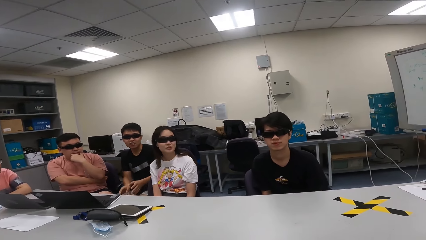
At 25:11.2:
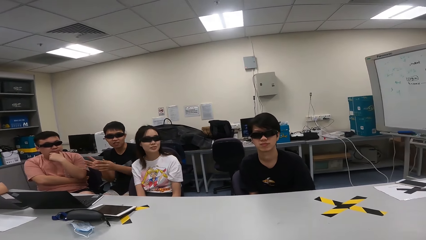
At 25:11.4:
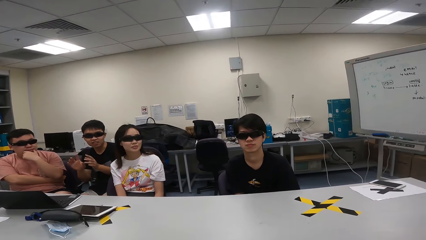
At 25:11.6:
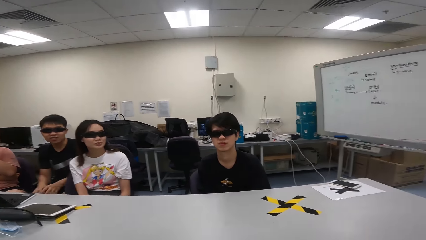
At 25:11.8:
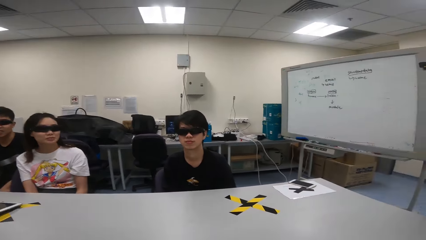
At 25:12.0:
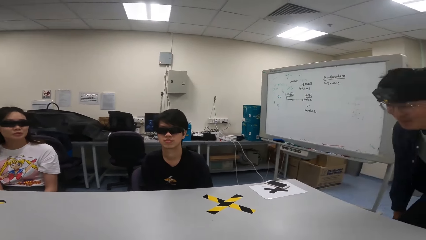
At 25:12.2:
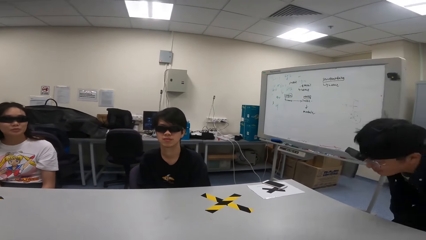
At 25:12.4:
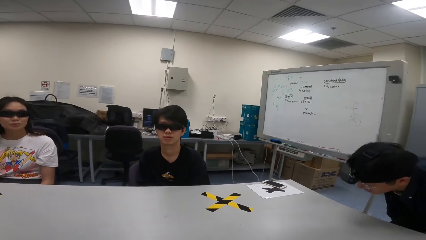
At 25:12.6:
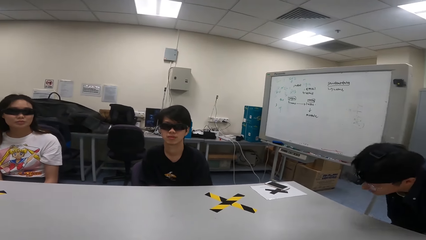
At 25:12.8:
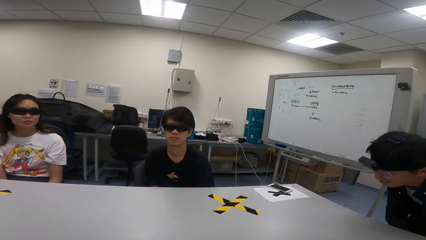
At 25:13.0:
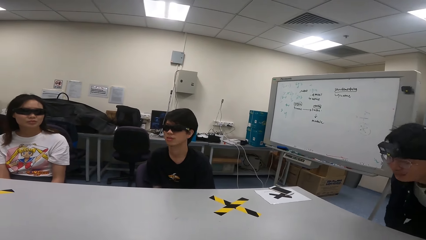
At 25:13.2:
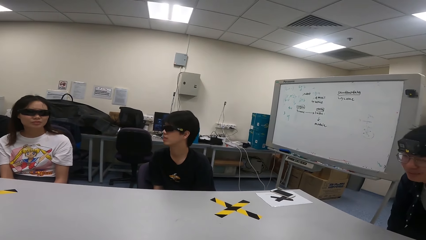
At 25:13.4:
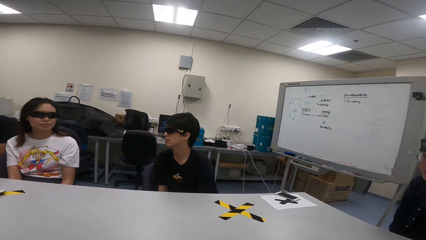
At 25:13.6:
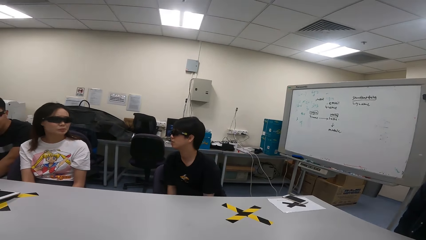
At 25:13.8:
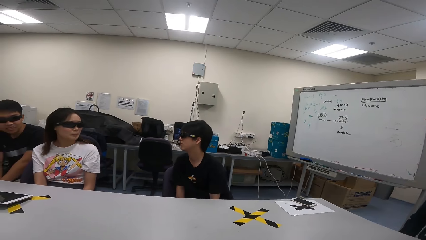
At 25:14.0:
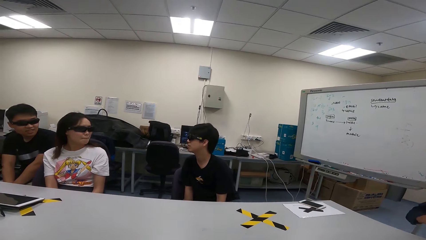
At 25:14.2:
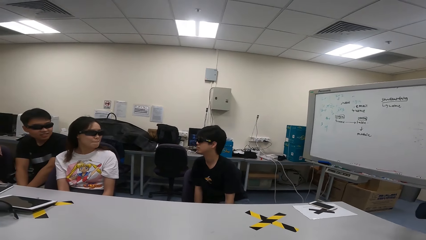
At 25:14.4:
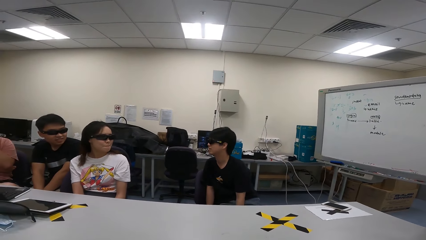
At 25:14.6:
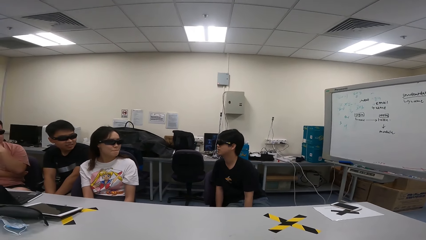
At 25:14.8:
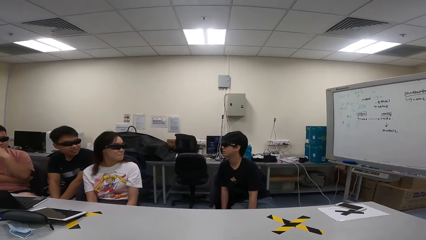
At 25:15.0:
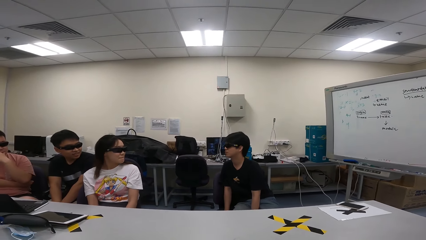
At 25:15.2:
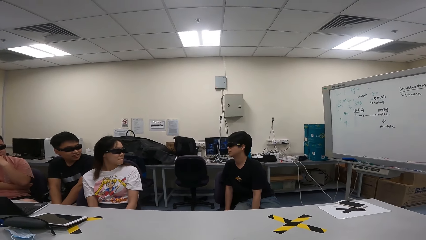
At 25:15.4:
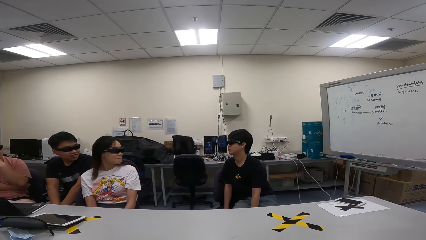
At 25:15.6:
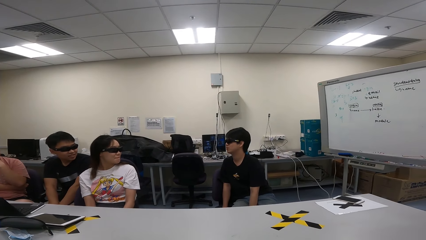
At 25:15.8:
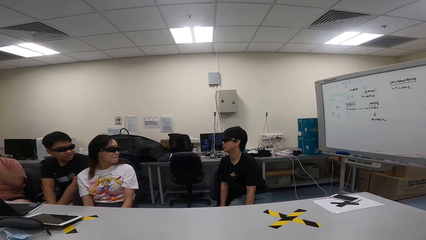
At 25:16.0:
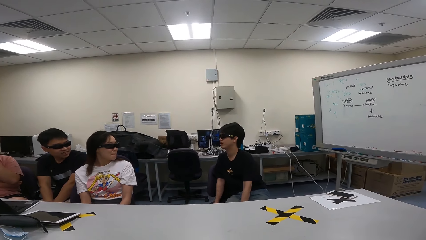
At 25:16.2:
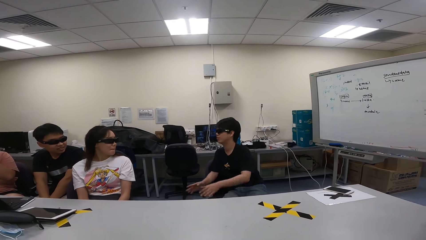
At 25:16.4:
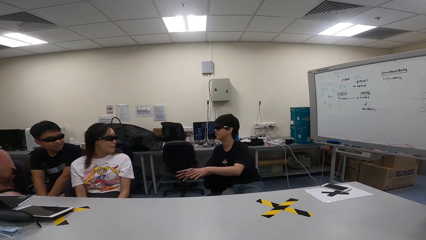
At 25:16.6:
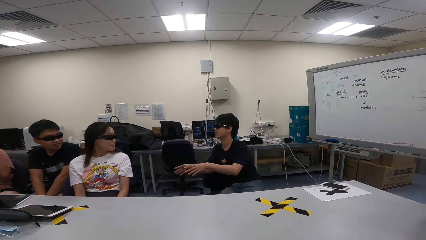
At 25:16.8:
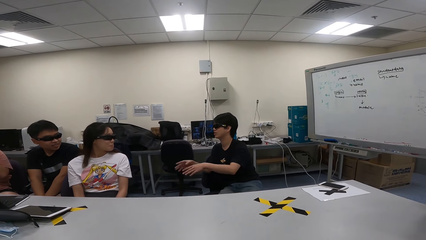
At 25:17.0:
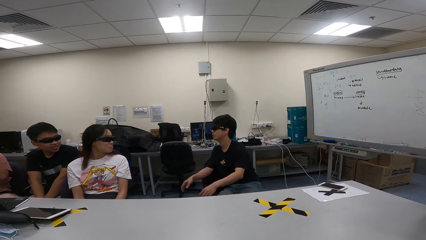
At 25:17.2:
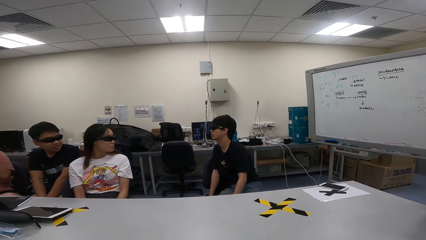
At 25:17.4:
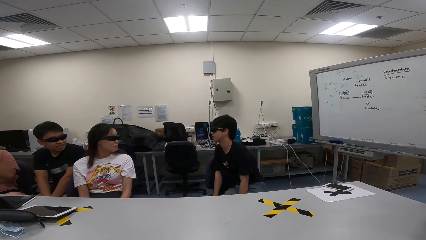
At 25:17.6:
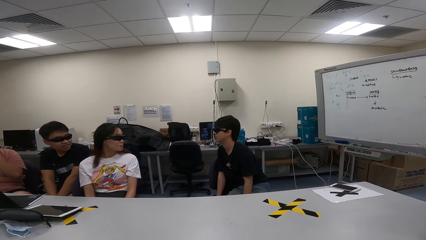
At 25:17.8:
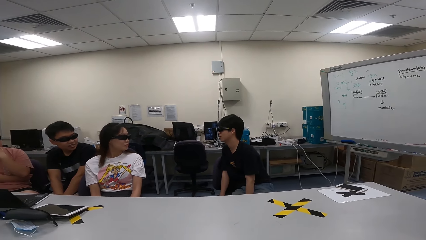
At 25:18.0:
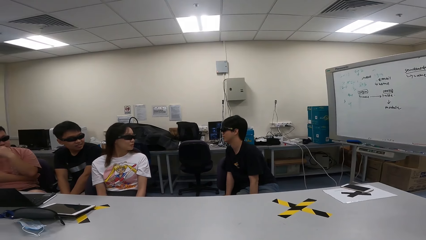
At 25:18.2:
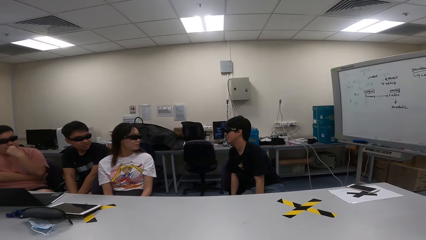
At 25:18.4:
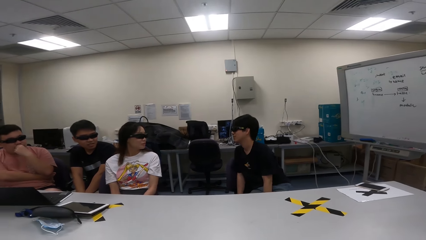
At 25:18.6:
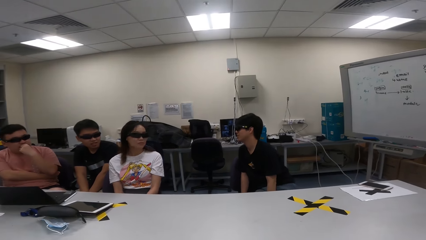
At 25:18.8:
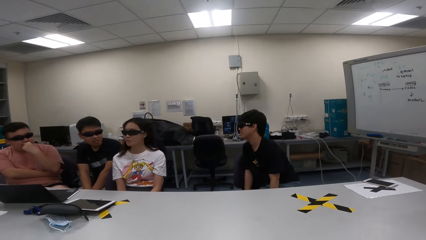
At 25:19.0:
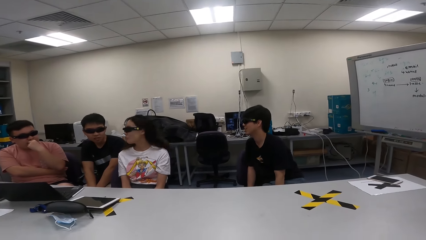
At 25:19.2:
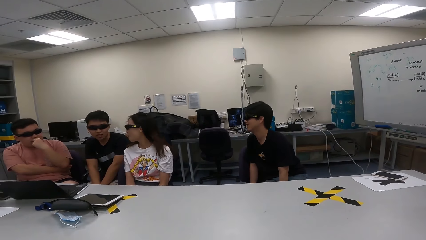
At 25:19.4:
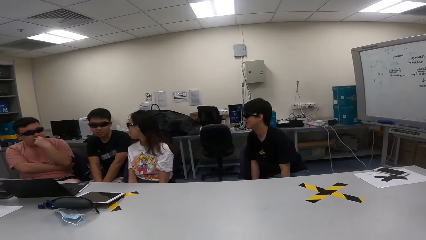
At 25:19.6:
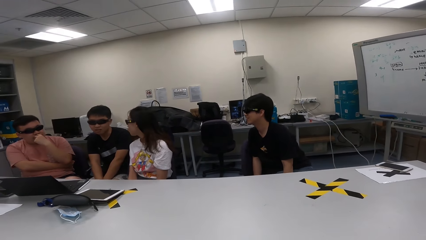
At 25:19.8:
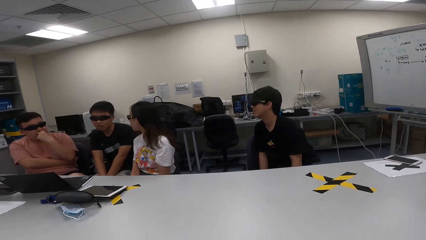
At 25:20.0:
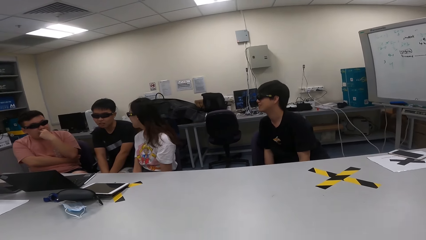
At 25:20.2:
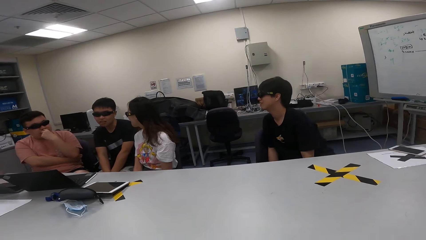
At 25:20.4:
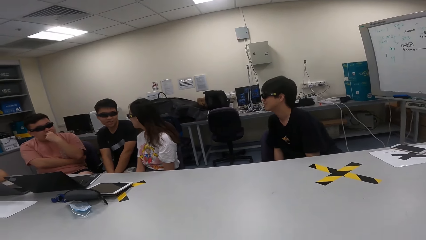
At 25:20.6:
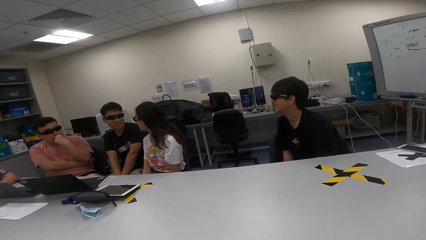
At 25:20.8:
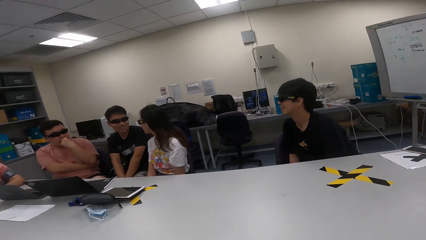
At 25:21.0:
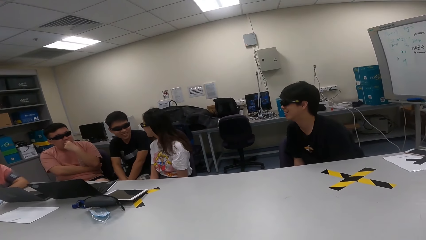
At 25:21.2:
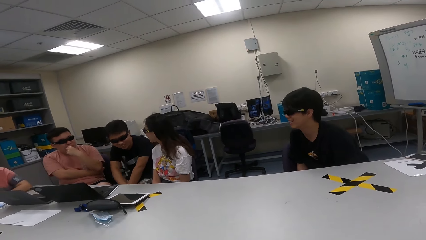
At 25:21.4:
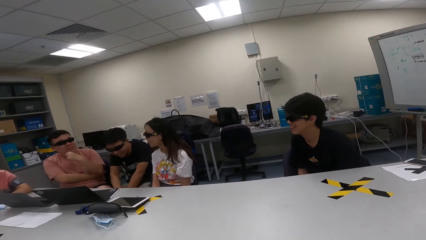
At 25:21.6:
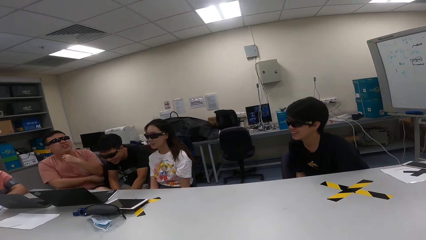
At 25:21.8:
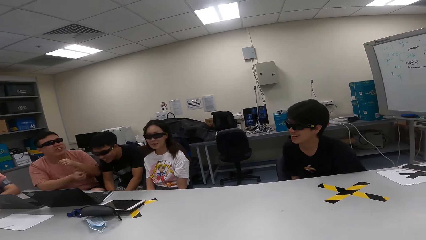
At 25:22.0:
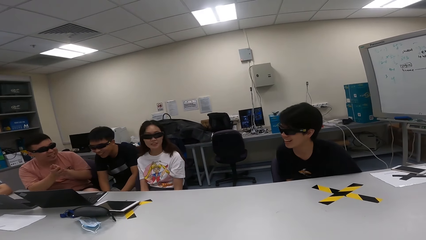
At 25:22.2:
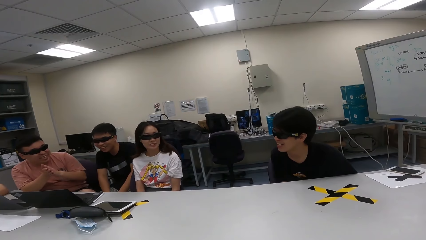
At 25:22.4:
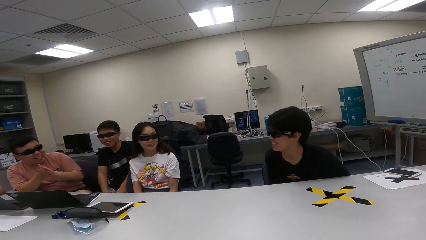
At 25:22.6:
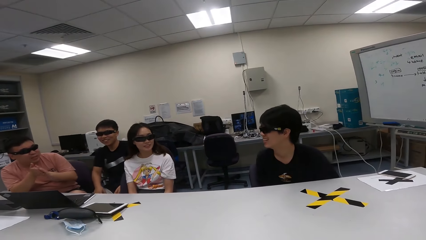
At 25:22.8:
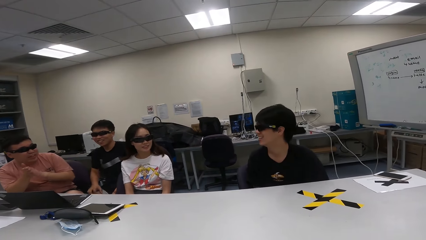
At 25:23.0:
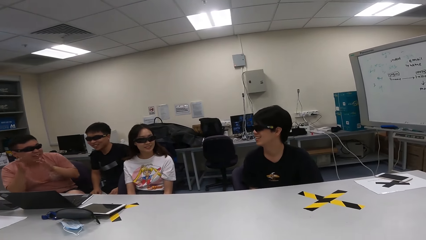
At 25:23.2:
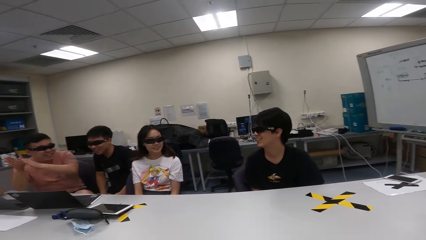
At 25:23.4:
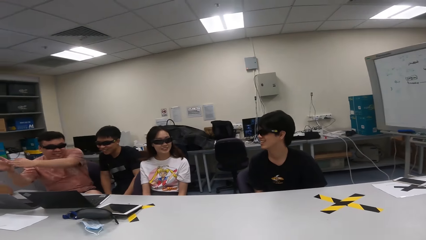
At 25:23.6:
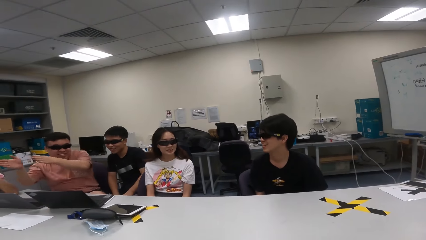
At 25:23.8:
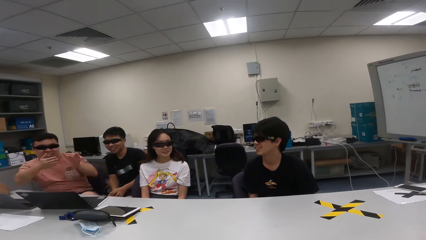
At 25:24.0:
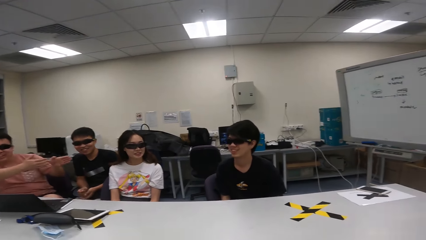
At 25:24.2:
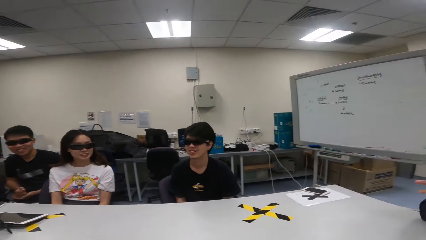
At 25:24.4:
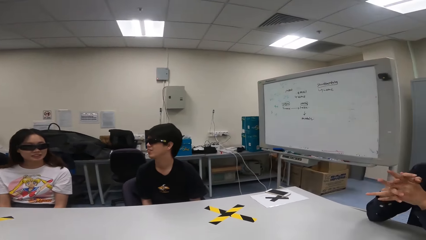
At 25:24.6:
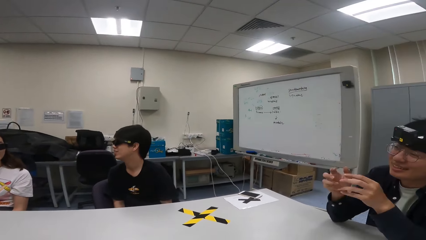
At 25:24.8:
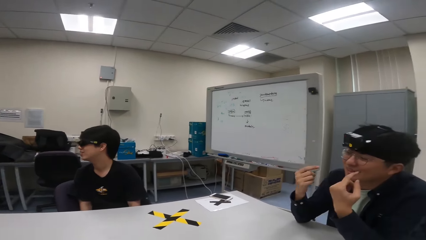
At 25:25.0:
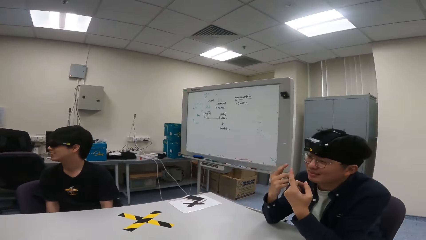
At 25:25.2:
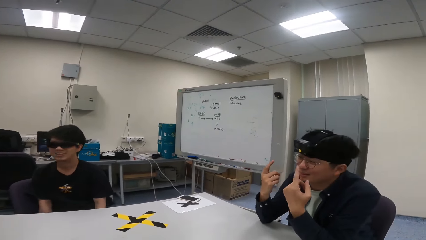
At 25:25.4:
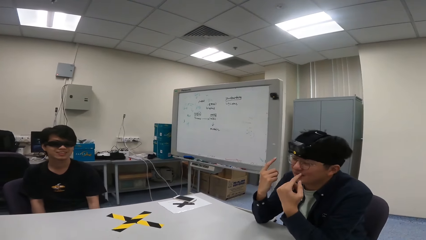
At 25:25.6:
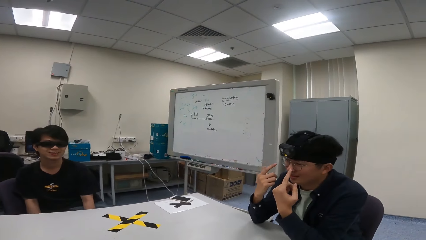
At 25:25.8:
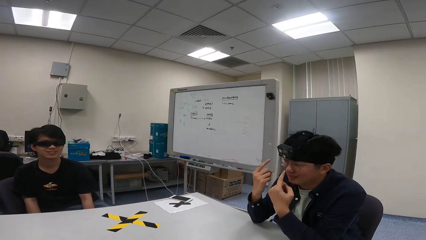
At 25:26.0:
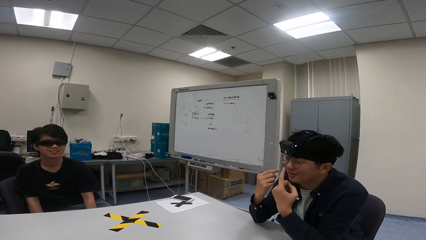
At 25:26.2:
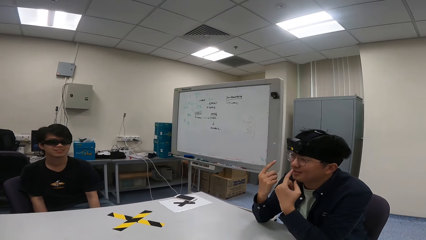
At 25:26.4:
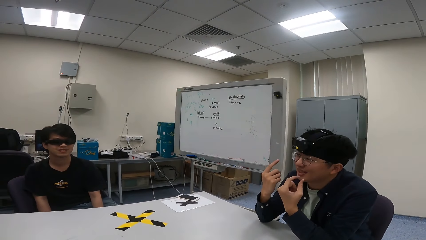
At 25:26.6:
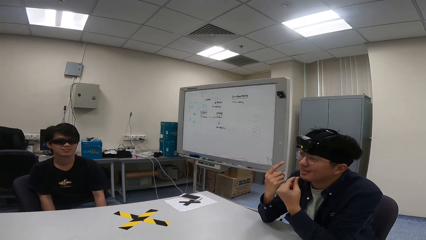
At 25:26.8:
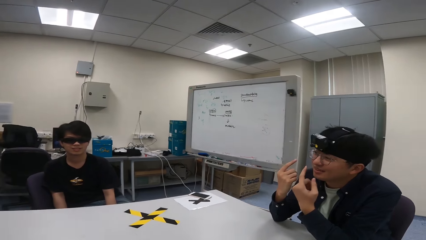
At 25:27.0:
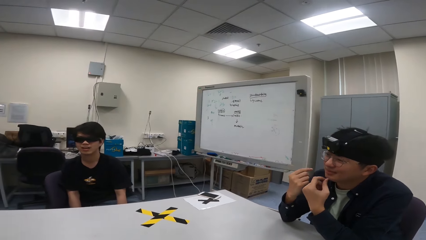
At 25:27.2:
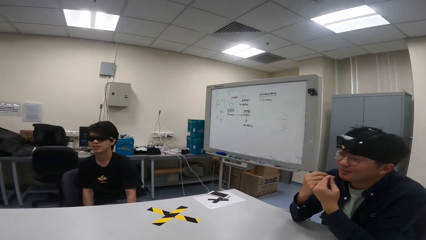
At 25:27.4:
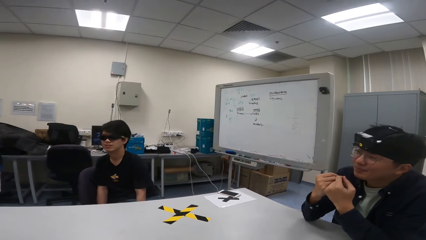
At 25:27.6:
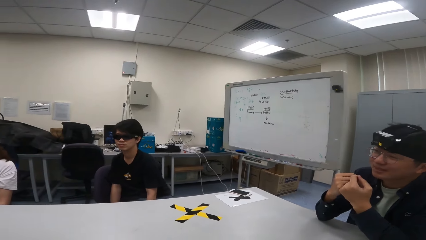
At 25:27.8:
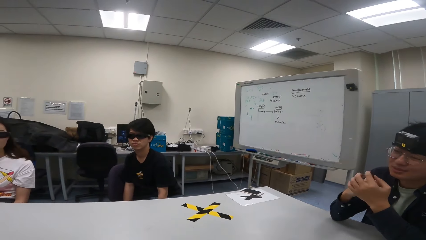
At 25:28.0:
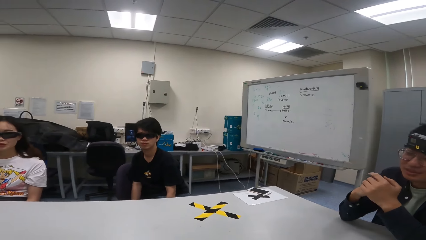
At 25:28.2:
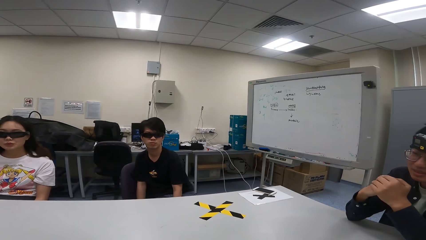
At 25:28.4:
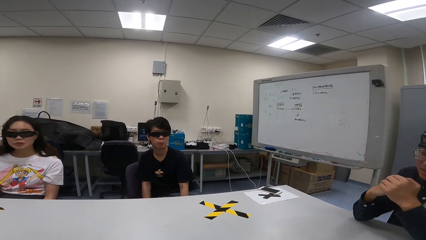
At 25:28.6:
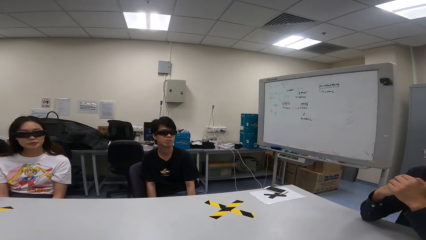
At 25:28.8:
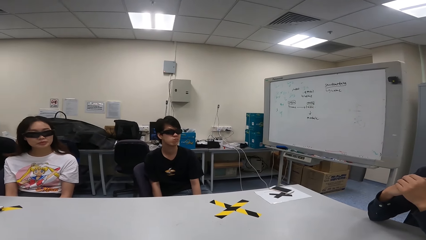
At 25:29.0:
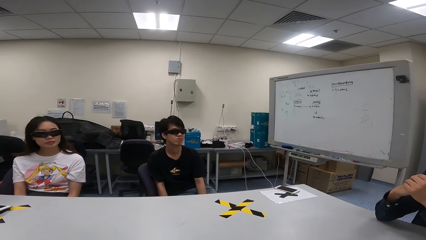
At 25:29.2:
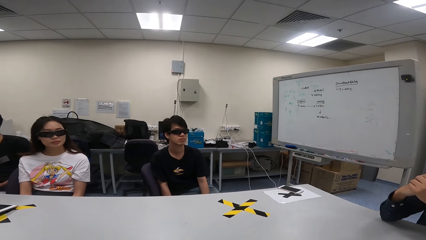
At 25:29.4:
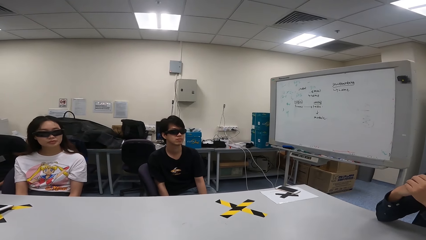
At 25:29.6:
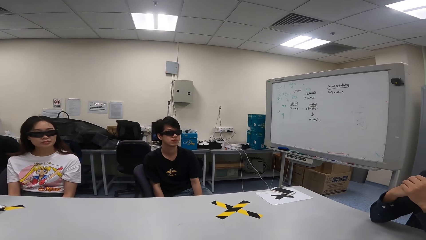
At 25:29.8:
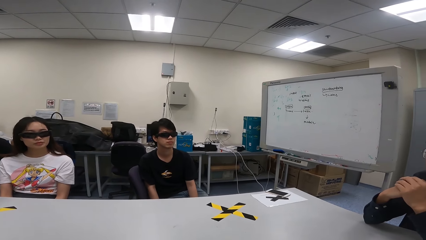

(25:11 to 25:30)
A man sits on the chair. A person swings on a chair. The person sways hands in the air and demonstrates with his hands. The person swings on a chair. Another person rubs hands, lifts hands. Another man demonstrates with his hands. The first man sways hands and demonstrates with his hands.
